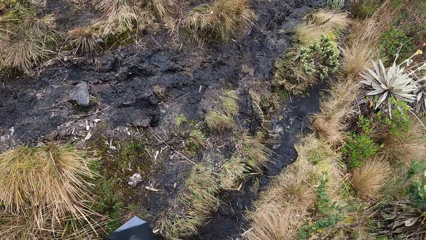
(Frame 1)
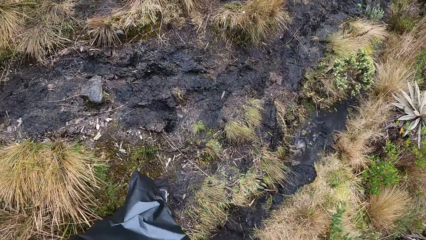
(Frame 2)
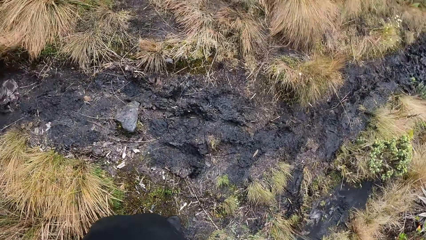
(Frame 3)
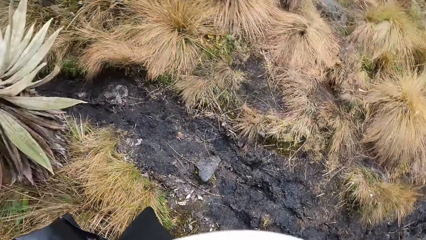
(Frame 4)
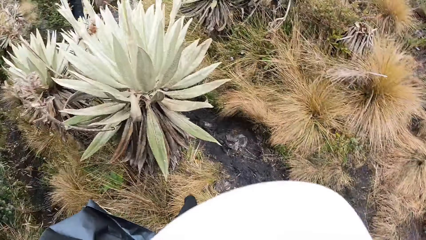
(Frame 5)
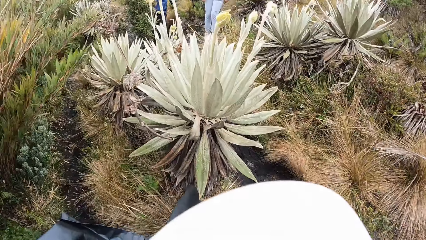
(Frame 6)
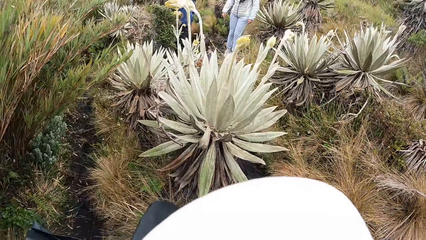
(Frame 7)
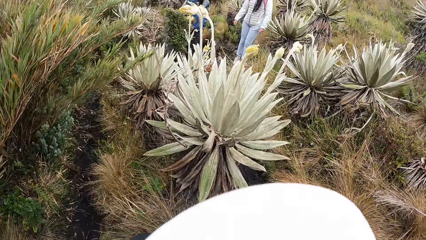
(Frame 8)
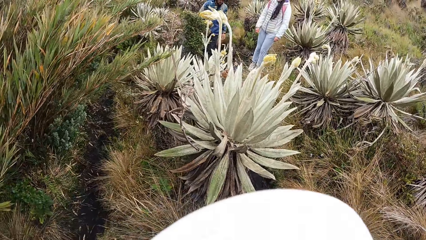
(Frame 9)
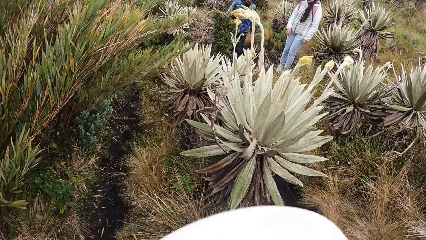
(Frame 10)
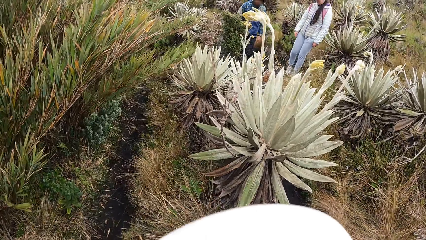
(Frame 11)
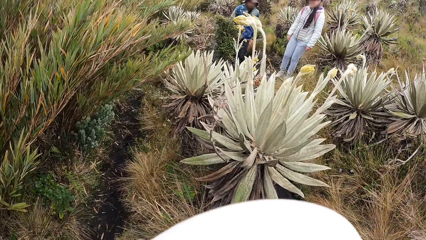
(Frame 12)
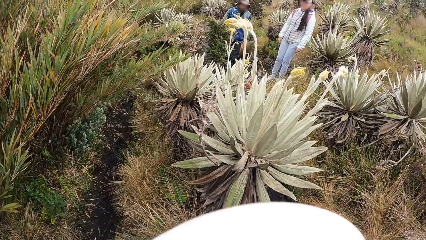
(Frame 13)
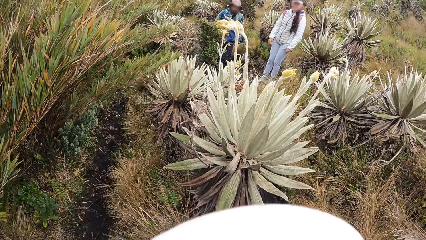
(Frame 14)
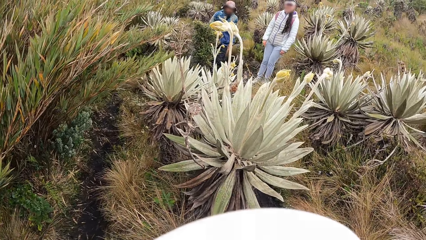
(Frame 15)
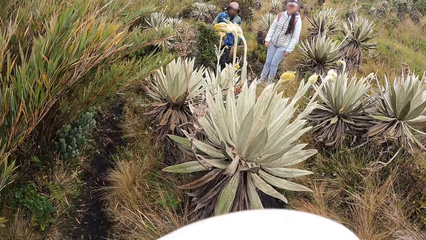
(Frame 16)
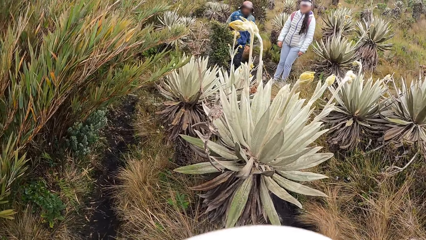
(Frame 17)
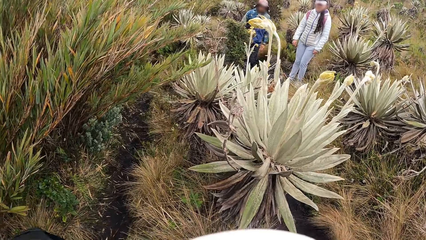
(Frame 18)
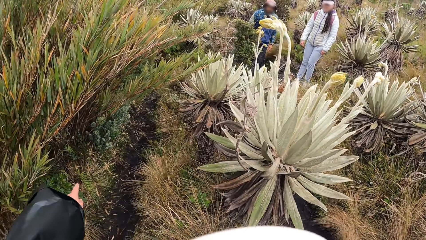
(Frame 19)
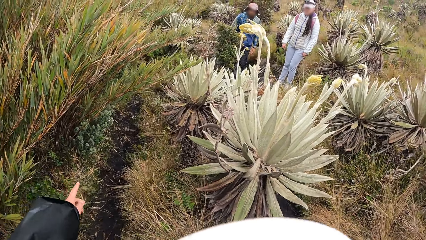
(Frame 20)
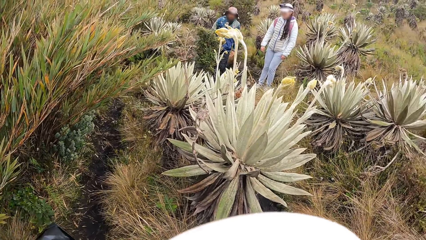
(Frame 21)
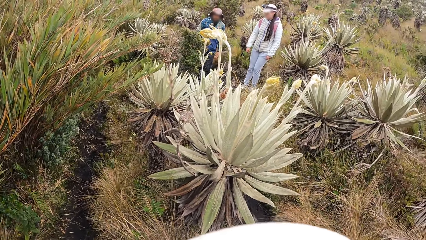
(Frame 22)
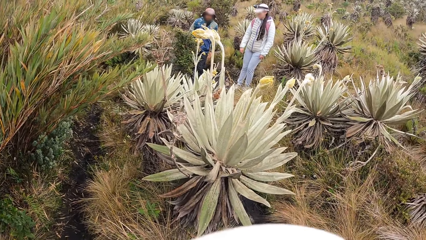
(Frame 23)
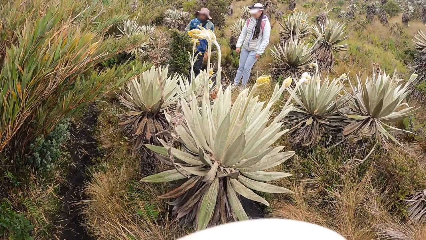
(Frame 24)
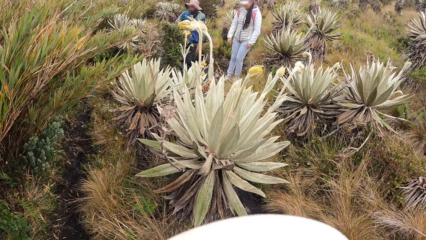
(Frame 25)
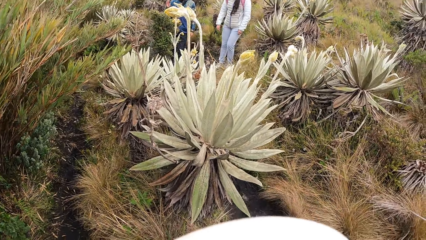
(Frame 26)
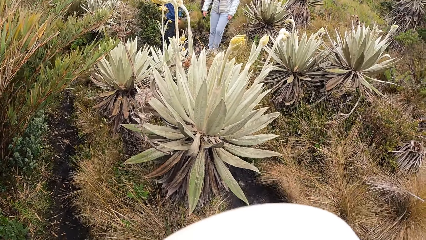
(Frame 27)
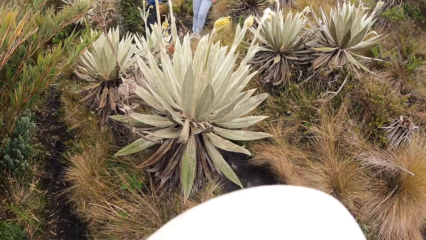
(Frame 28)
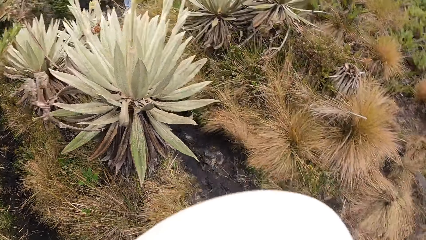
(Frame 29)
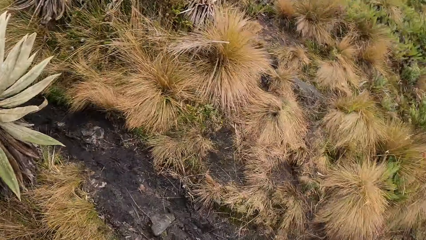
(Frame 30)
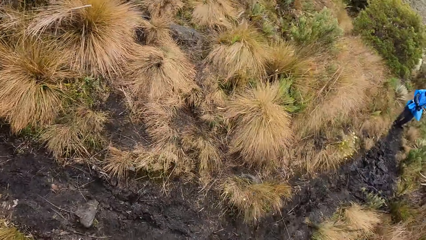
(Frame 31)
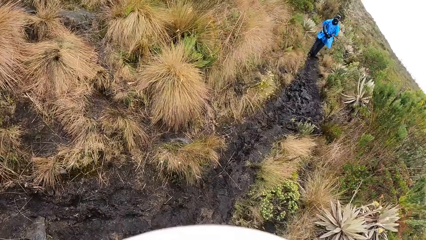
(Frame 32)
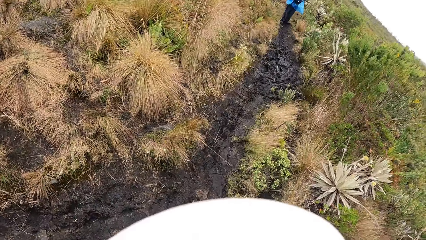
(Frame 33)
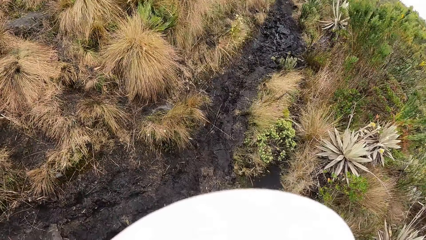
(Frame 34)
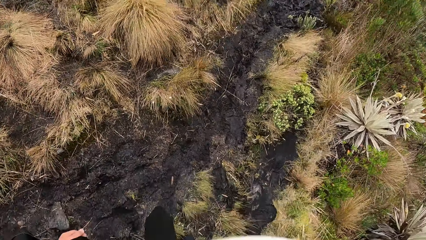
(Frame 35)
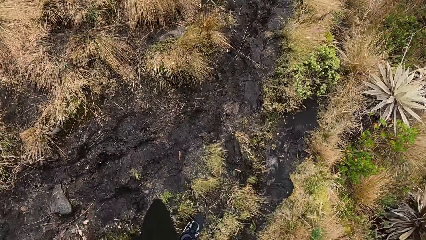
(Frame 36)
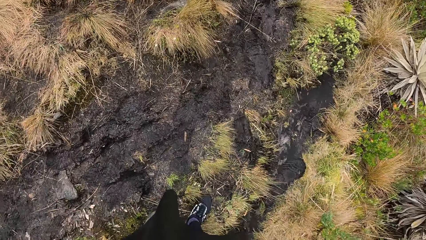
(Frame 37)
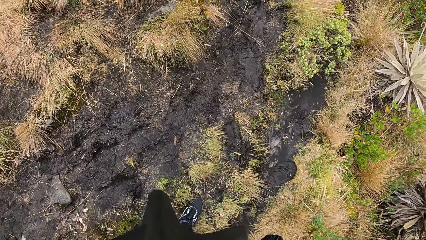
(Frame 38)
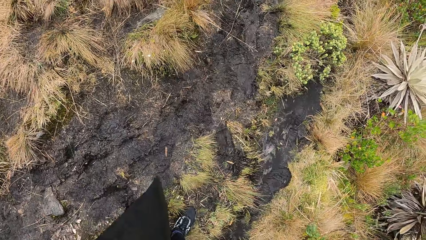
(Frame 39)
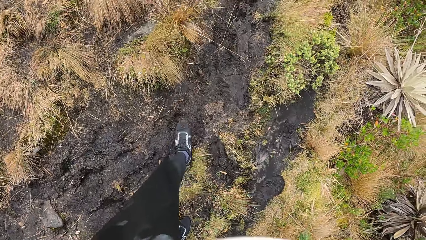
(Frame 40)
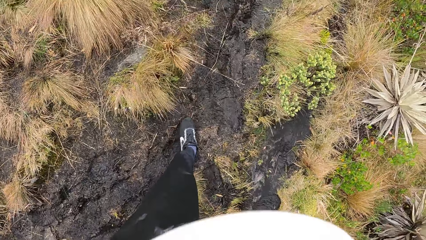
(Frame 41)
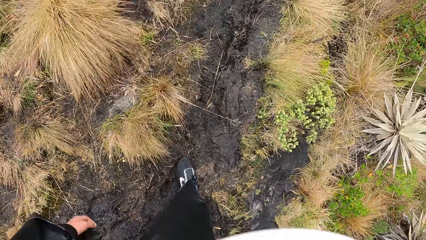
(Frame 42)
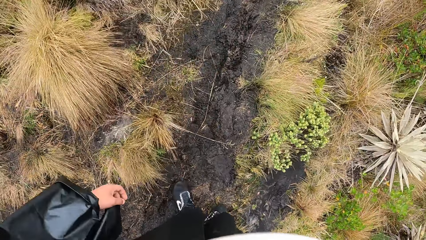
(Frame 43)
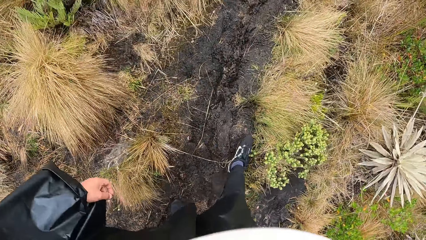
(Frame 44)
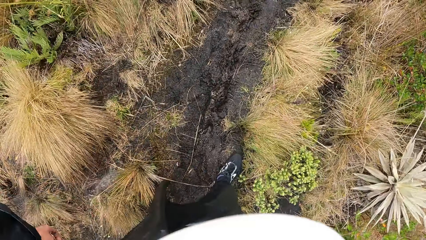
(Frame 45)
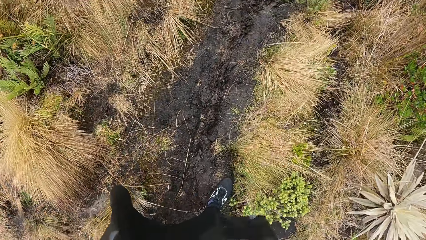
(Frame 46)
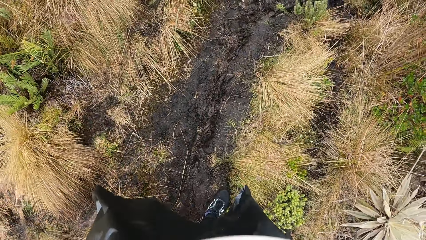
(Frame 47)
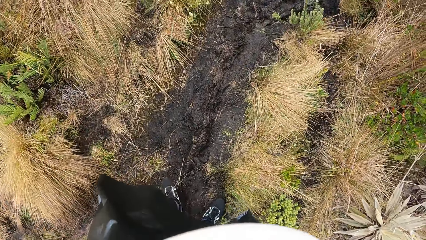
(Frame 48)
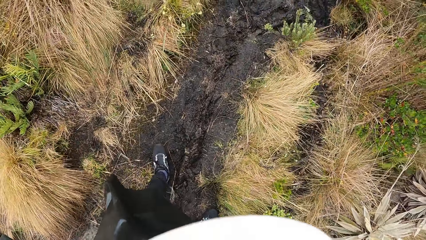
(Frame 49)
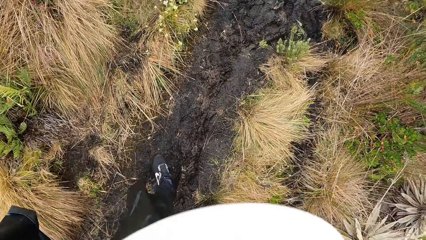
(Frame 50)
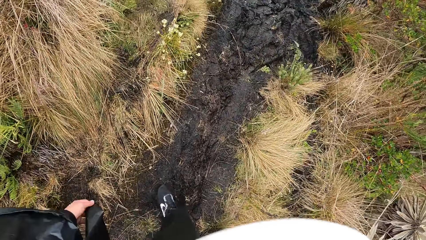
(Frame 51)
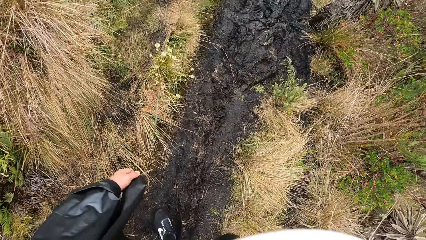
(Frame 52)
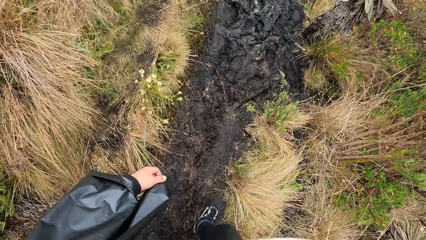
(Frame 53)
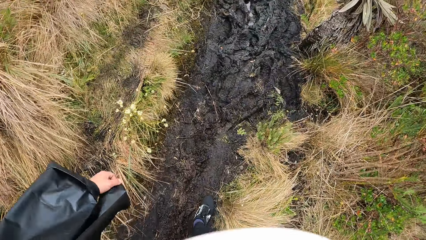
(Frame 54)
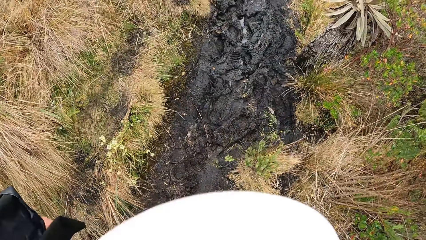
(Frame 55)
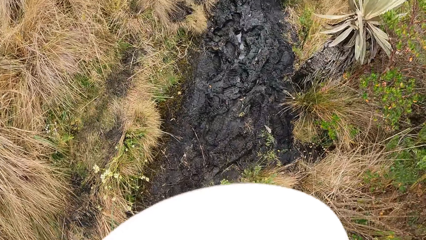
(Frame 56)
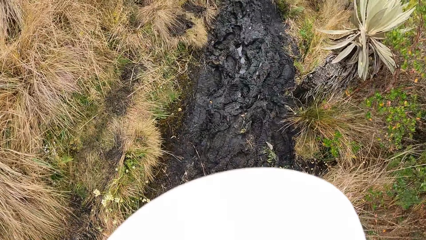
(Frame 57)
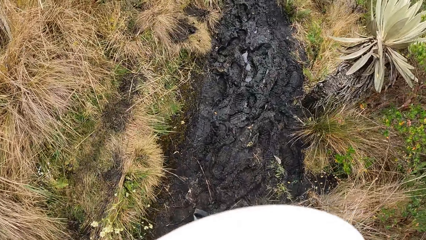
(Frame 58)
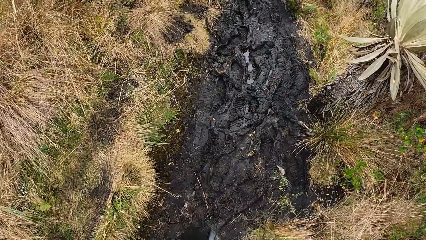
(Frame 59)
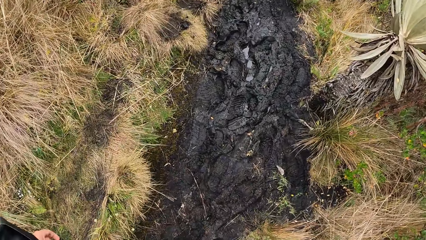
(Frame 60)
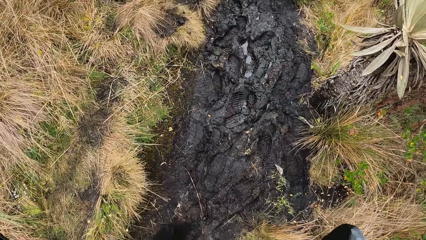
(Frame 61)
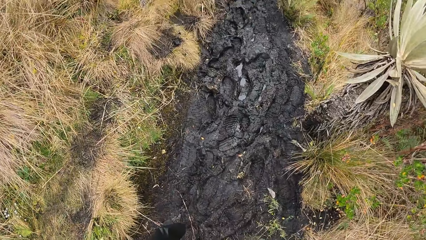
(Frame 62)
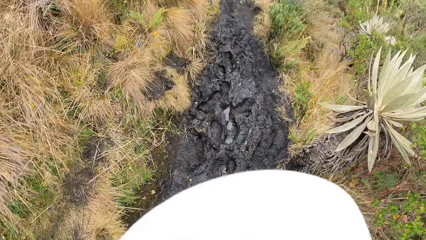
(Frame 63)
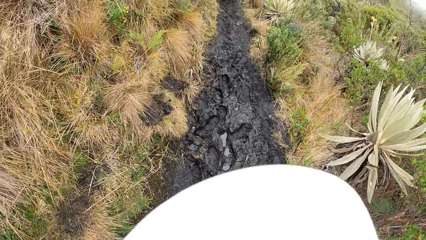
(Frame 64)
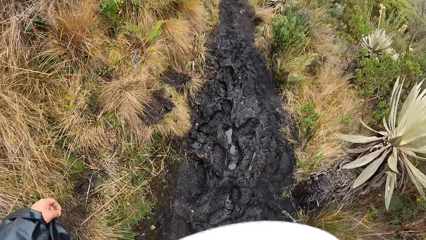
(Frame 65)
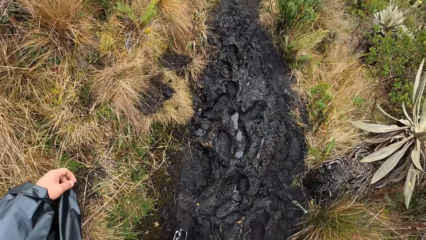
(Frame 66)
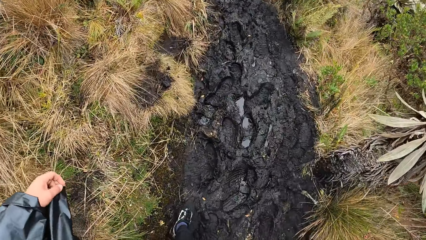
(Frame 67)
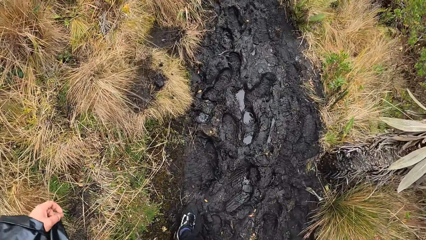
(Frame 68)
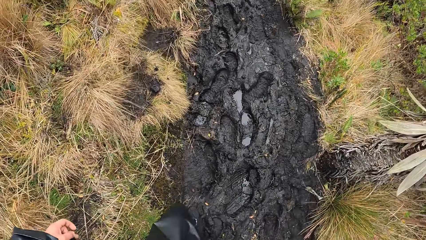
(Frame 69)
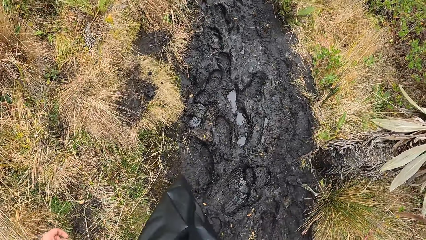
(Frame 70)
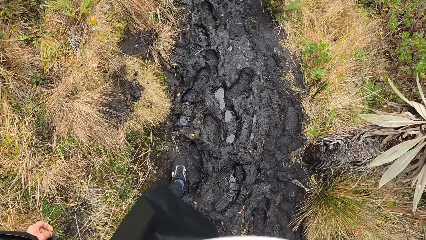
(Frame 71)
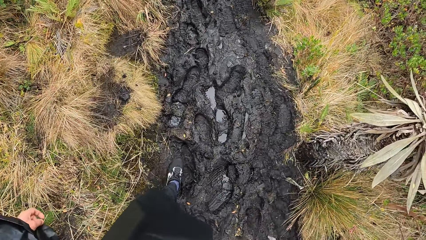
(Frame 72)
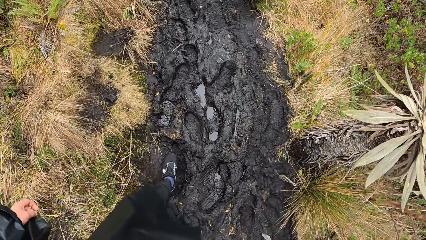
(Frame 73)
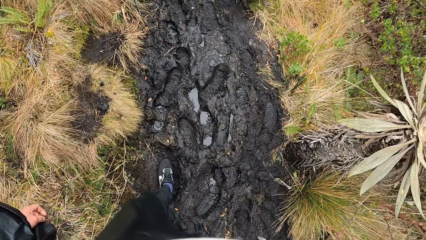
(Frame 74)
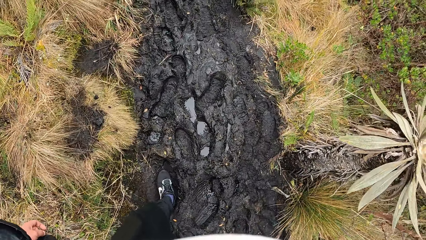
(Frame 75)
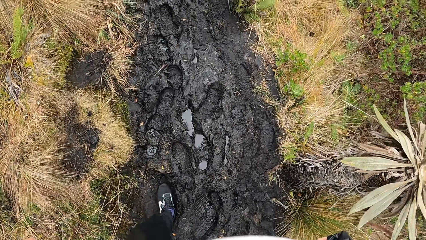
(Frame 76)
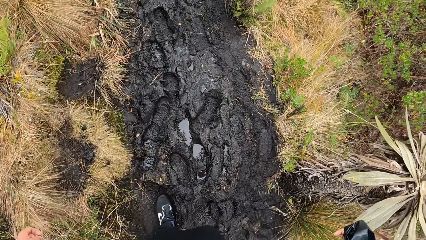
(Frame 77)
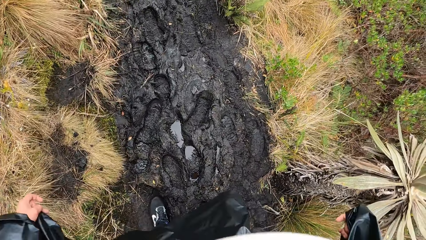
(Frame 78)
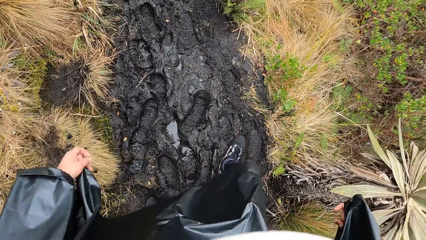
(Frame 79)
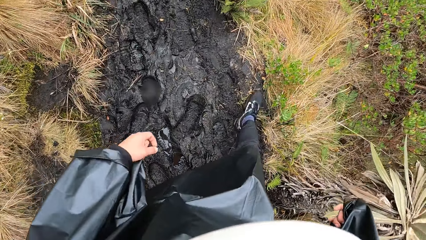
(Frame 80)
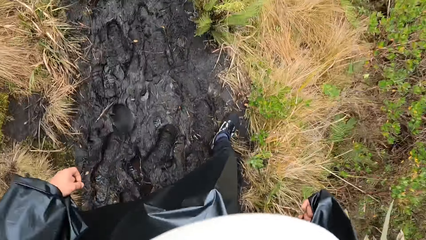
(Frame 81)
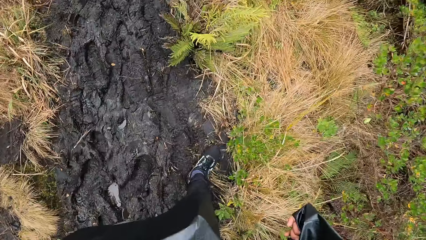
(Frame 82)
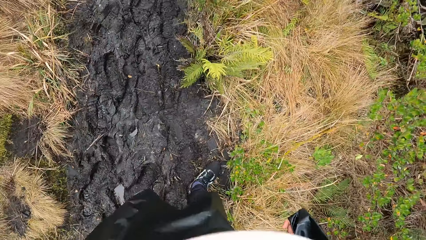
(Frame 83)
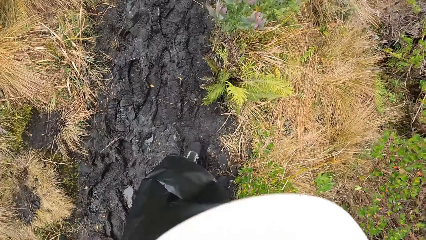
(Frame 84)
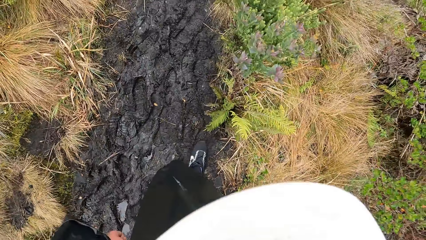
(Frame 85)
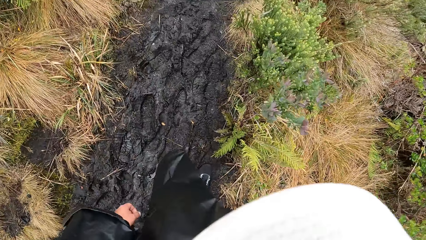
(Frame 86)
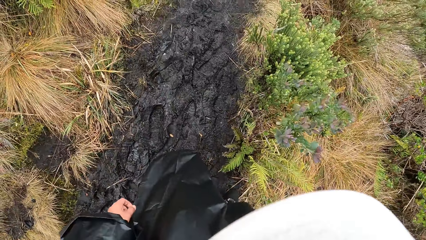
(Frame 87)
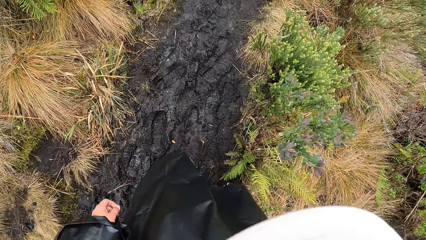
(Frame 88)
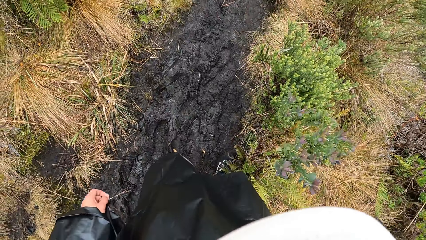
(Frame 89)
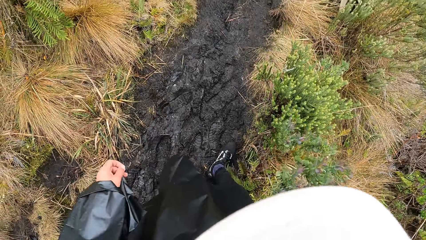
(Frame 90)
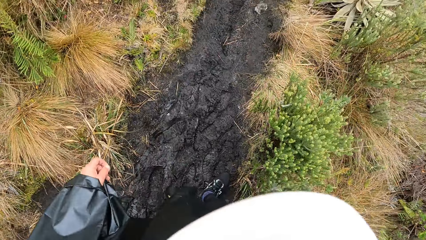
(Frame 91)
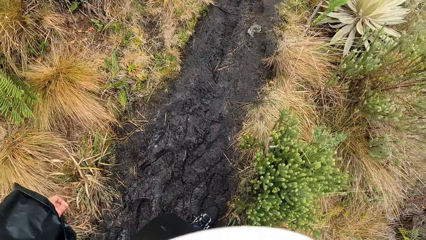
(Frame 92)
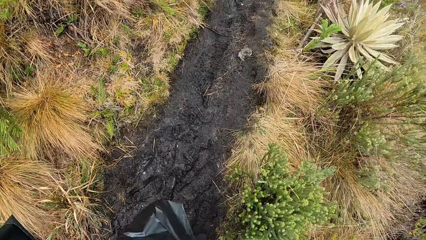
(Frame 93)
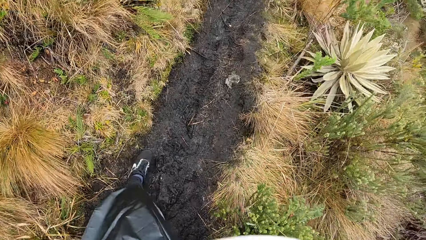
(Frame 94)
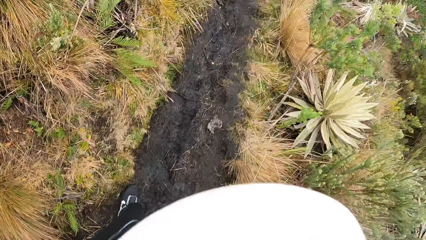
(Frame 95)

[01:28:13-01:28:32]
The camera wearer stops on the mountain. They look at the woman and the man on the mountain. They look around. They walk on the mountain. They climb the hill. They step on mud.
